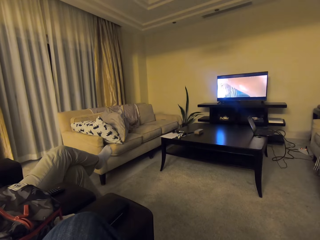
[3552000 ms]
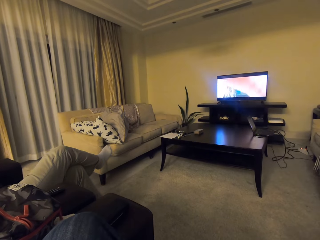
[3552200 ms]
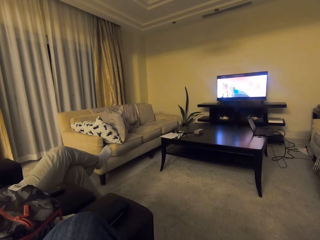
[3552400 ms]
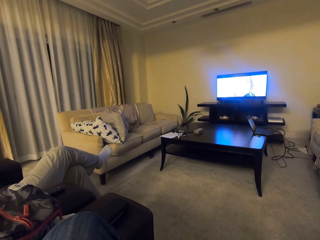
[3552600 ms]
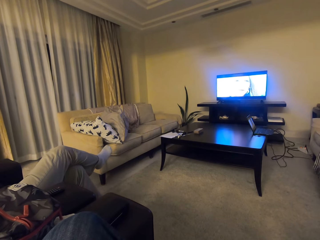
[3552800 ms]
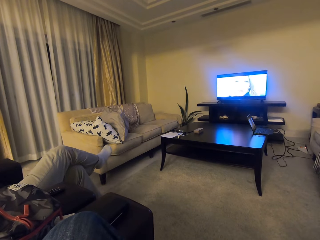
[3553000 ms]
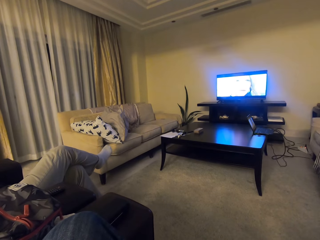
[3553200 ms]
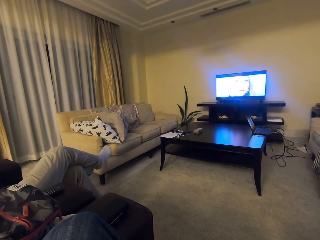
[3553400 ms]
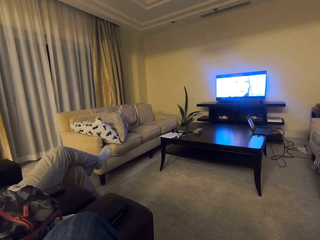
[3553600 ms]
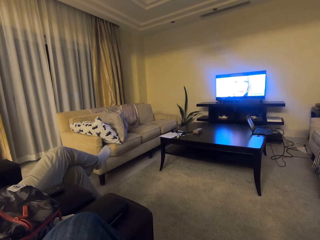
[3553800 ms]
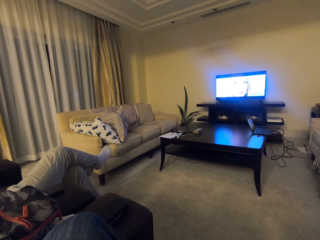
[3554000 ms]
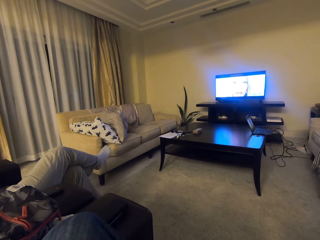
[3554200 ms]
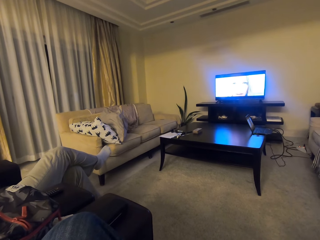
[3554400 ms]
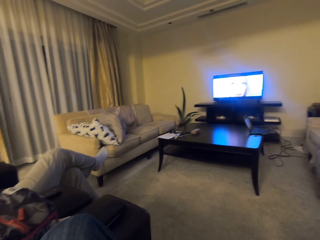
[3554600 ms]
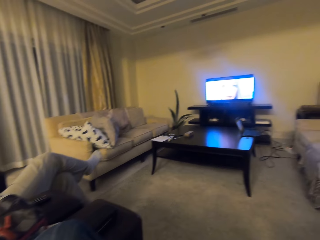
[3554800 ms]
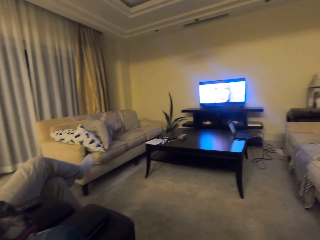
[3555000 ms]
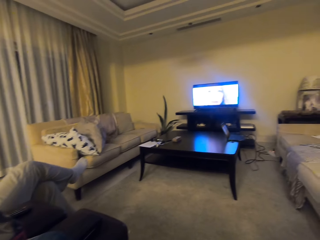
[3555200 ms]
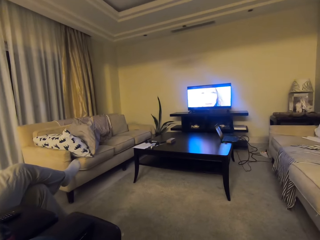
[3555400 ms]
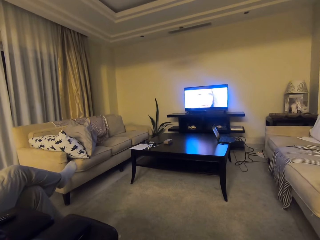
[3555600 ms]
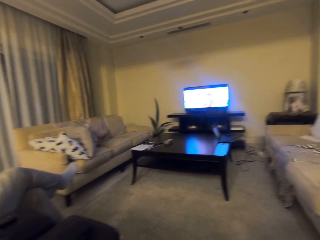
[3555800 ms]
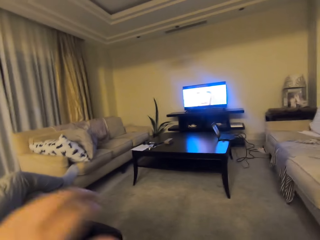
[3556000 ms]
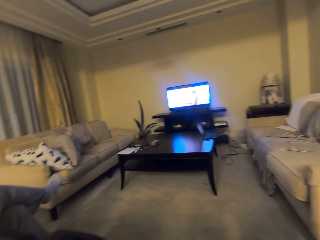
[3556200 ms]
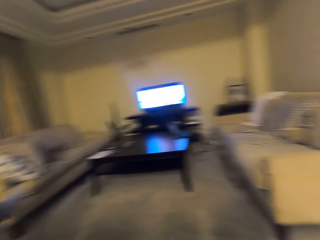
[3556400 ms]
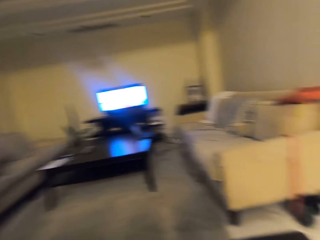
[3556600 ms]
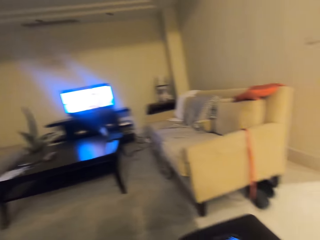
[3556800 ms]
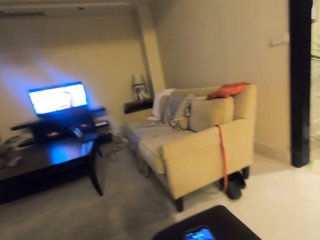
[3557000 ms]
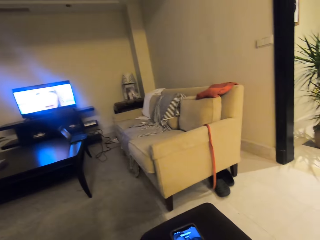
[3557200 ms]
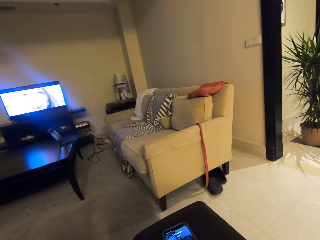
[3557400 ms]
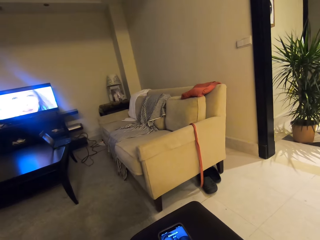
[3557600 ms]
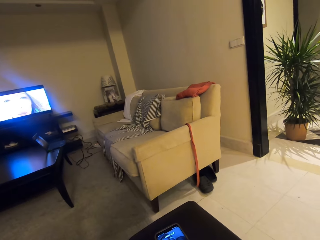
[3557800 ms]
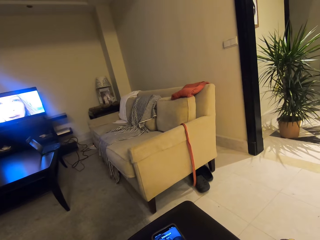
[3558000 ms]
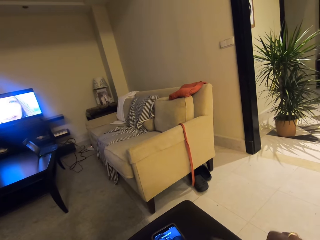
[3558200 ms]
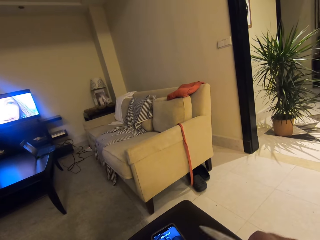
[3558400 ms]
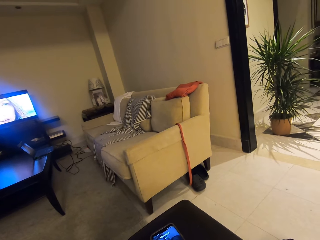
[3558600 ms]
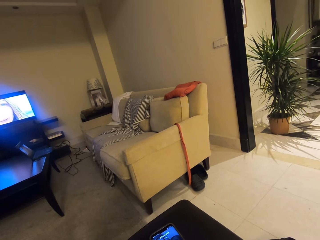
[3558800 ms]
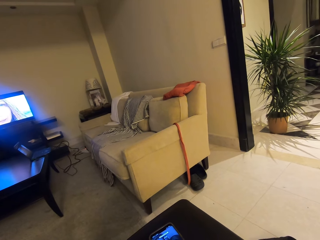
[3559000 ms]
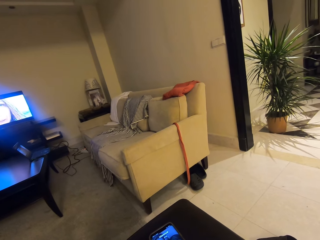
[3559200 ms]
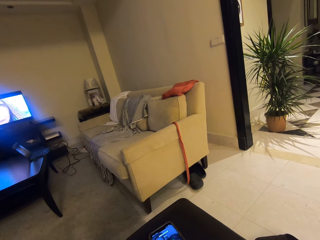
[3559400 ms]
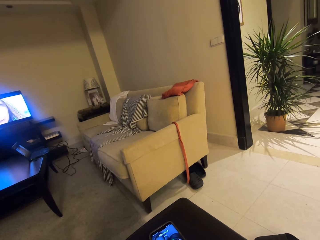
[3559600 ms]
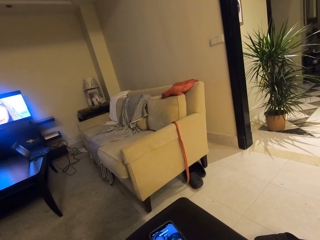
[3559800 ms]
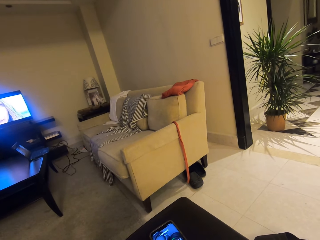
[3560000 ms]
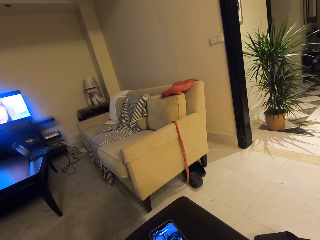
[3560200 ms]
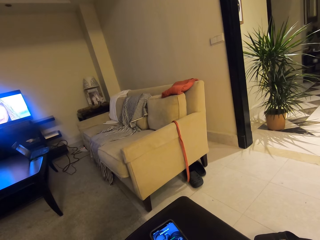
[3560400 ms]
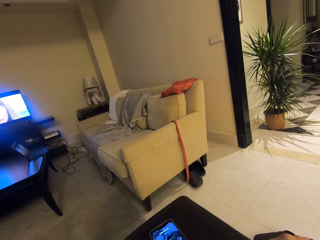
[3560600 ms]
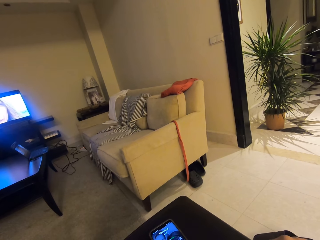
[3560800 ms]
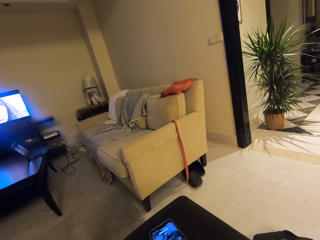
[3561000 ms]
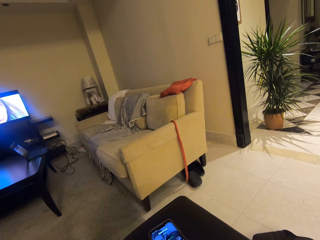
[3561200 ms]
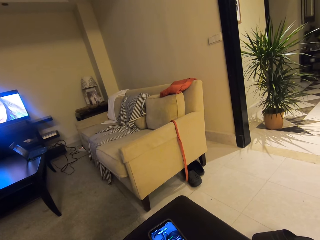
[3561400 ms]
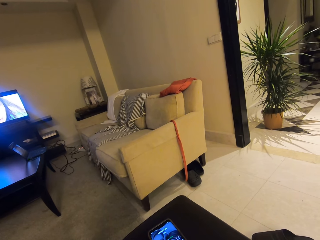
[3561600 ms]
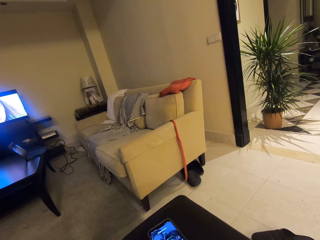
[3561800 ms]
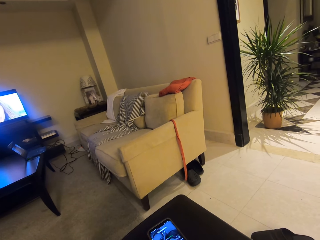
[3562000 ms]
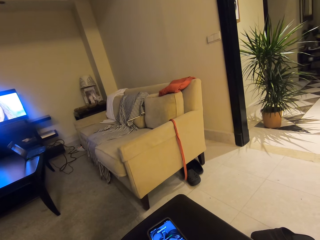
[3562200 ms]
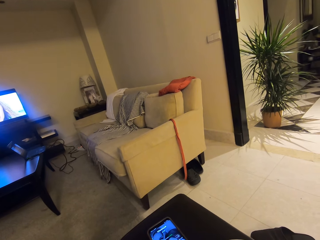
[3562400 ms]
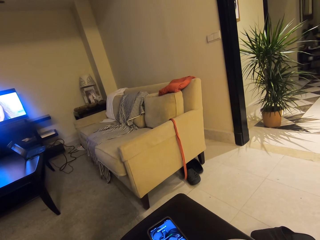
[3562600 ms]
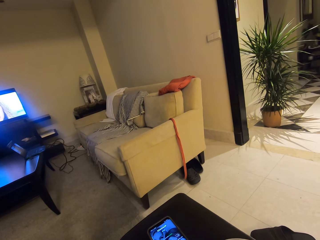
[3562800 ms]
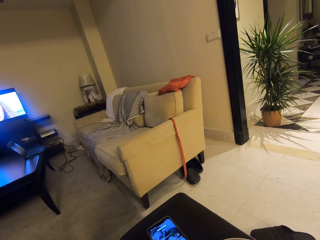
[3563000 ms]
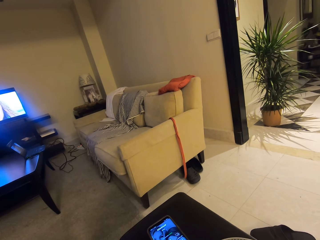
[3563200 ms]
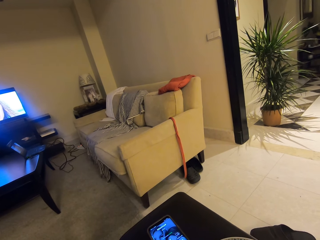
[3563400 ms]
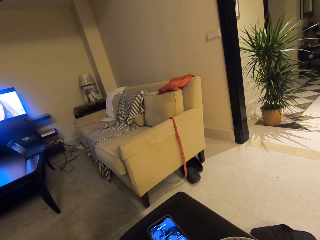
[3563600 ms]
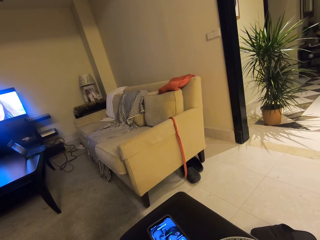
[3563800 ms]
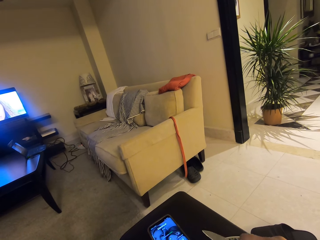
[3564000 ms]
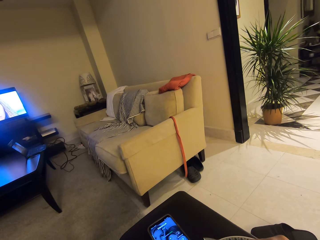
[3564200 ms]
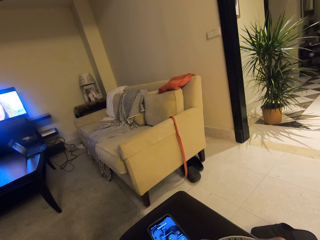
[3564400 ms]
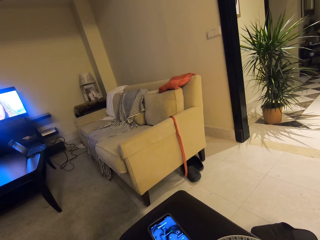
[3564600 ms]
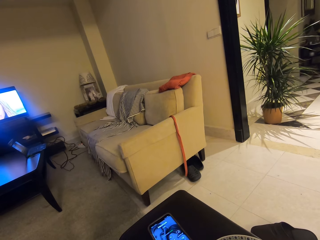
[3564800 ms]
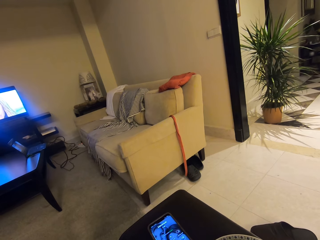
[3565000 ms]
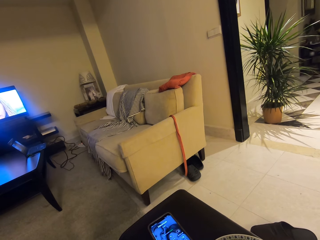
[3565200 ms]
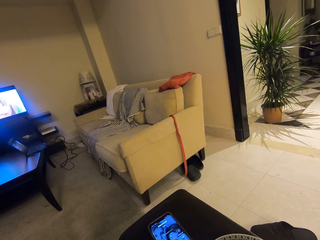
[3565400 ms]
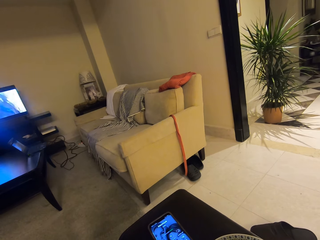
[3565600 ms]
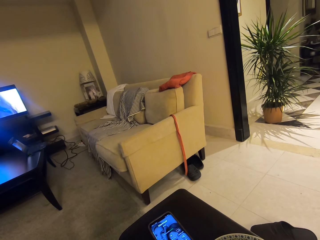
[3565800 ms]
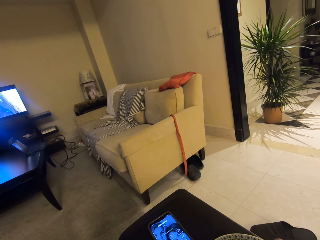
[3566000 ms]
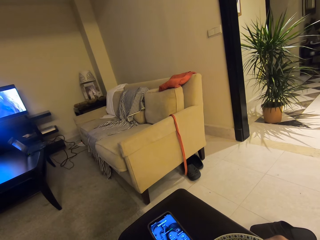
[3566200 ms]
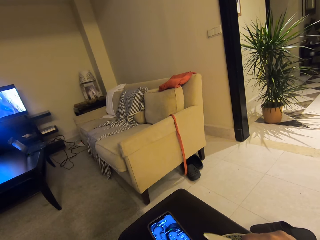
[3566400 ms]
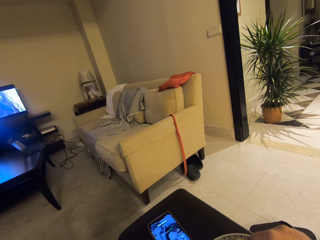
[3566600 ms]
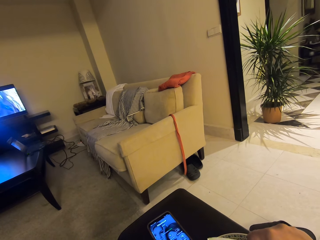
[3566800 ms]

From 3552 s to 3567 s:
The camera wearer focuses a camera on a television. They look sideways. They focus the camera on a couch on the right hand. They look at the phone.

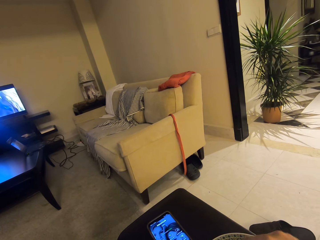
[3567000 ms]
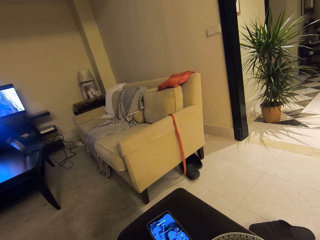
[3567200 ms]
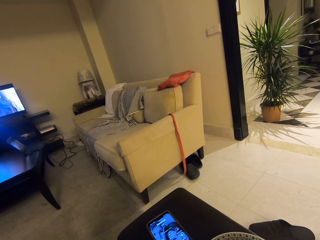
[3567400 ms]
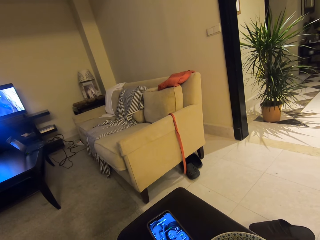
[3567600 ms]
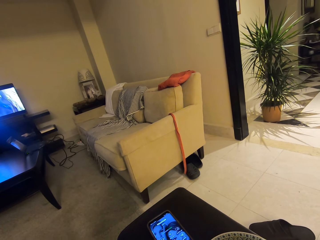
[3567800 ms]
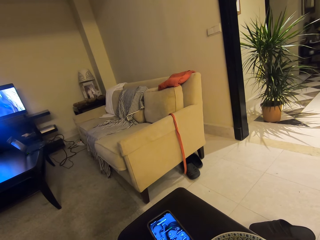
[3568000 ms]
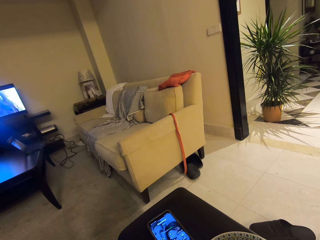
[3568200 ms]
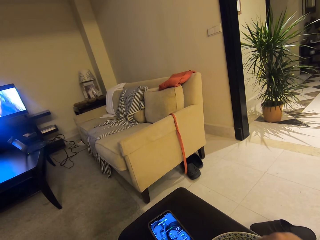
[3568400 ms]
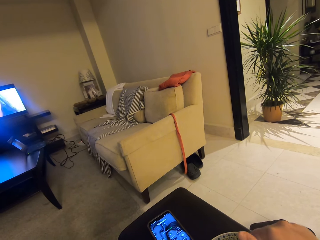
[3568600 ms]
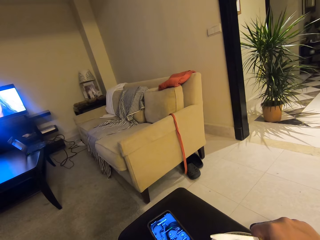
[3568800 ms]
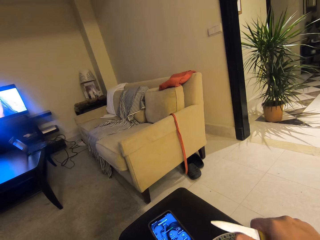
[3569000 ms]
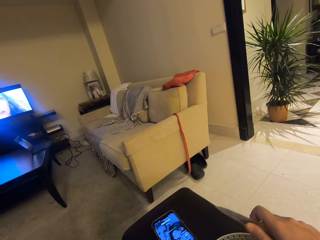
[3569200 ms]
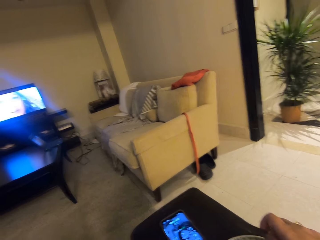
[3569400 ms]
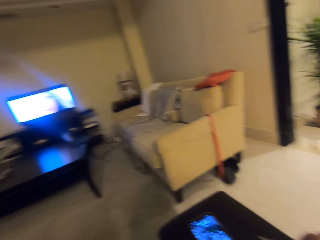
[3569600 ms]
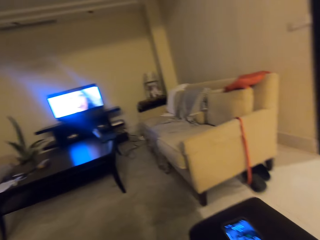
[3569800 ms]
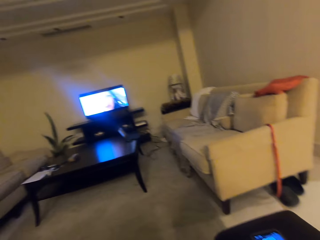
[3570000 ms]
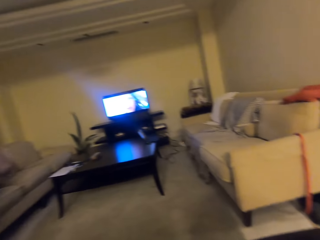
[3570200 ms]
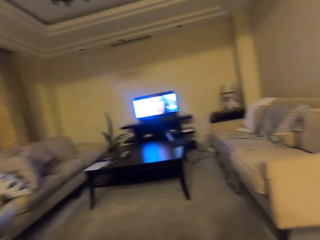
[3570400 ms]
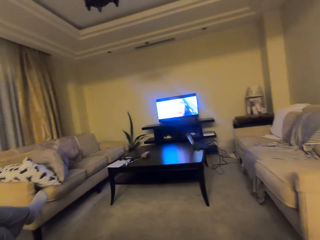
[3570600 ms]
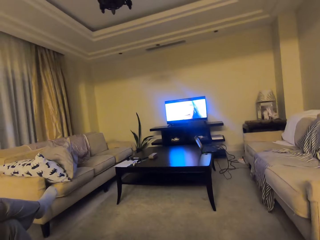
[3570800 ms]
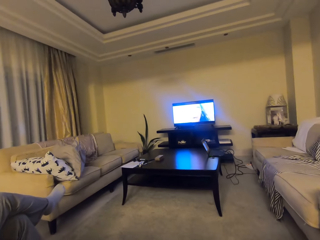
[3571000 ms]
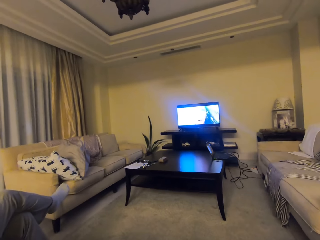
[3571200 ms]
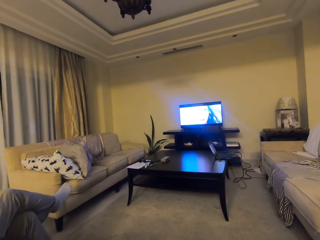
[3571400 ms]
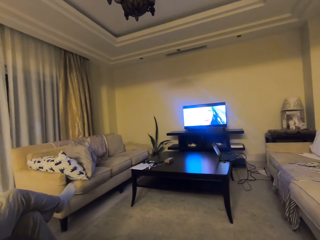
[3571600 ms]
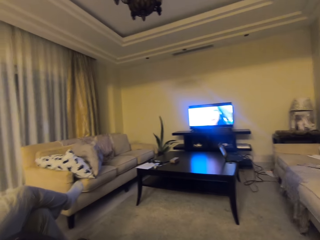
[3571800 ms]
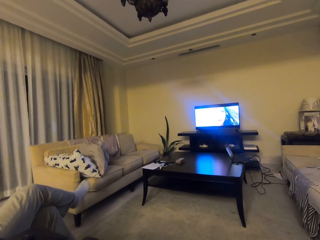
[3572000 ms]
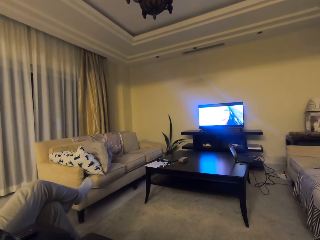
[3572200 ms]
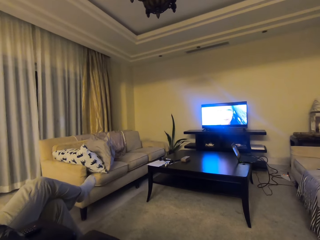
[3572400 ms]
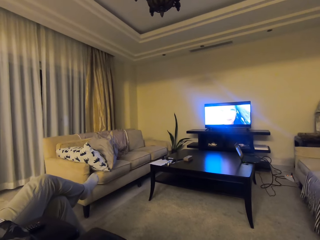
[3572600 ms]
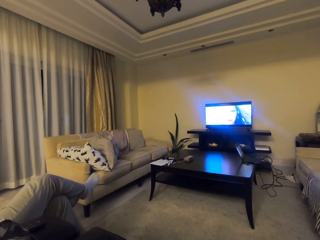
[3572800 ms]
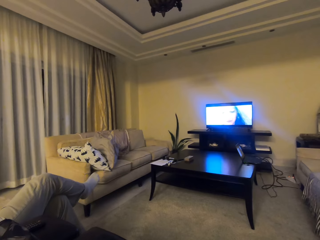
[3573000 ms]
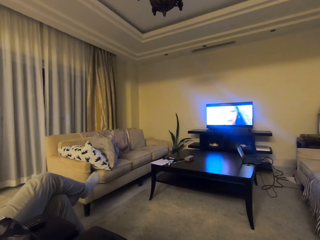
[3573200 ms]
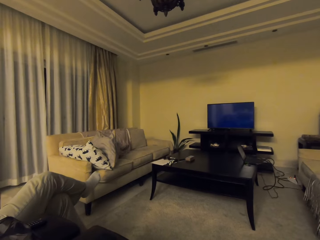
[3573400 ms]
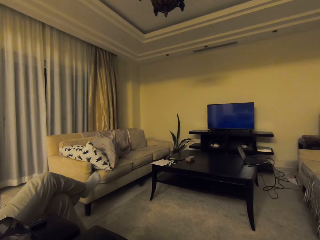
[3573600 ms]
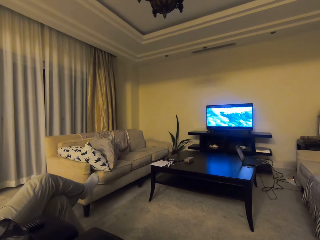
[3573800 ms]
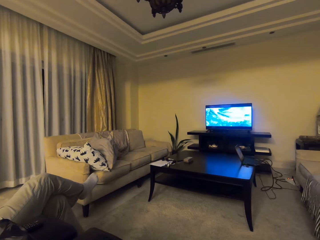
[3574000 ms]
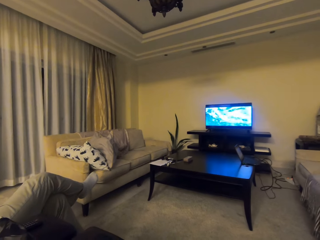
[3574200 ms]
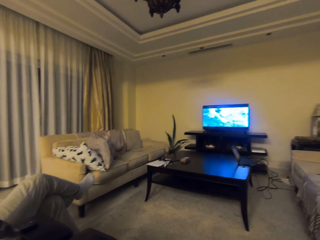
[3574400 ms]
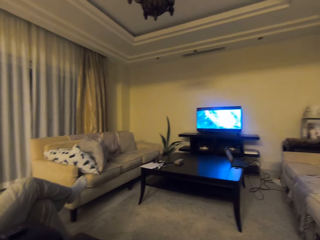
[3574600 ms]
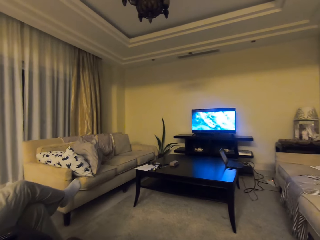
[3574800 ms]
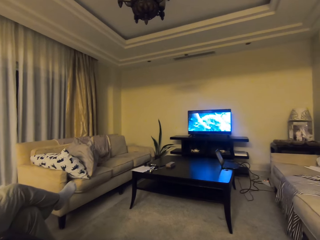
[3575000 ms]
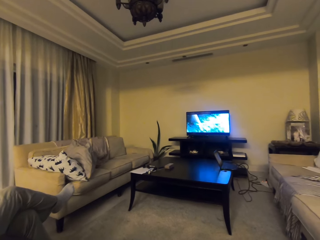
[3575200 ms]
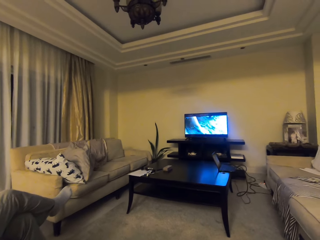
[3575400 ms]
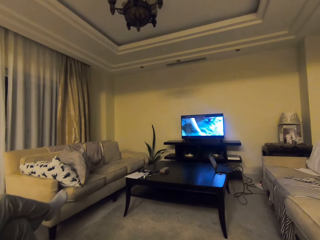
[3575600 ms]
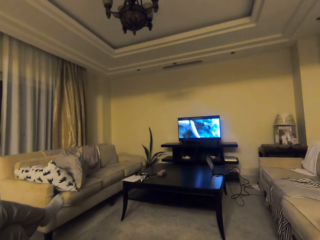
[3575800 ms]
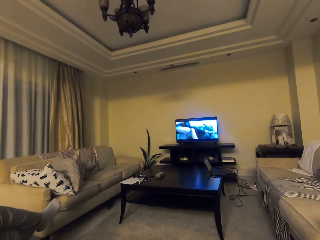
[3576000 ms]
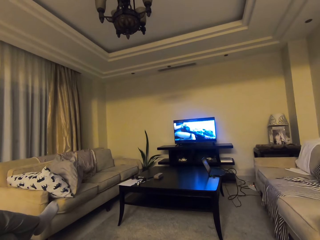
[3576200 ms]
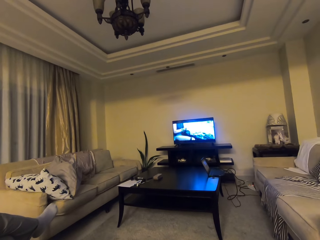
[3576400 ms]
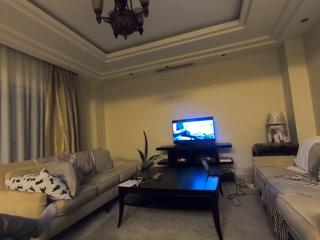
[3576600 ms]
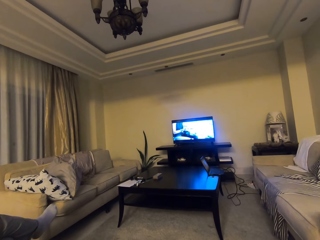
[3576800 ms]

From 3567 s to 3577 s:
The camera wearer holds a knife with the right hand. They look around the room. They watch a television.
